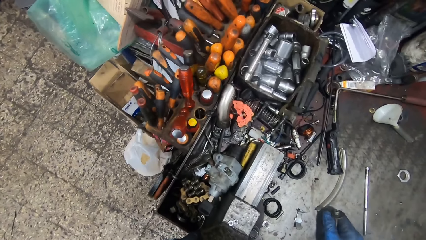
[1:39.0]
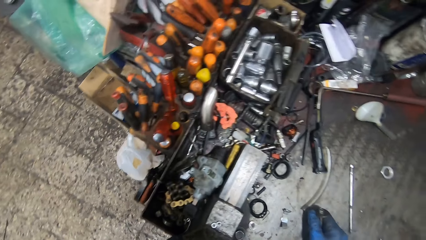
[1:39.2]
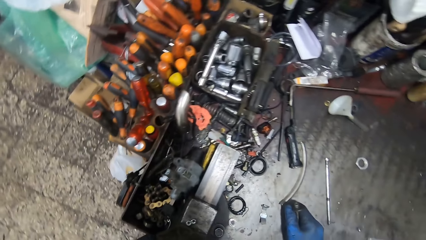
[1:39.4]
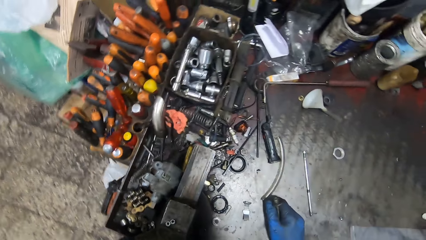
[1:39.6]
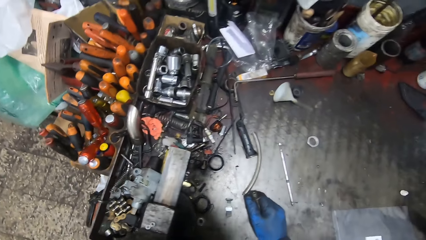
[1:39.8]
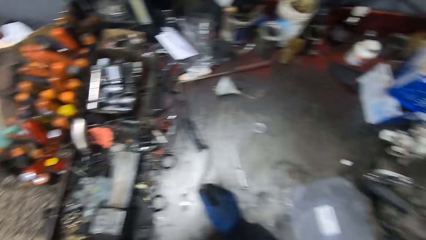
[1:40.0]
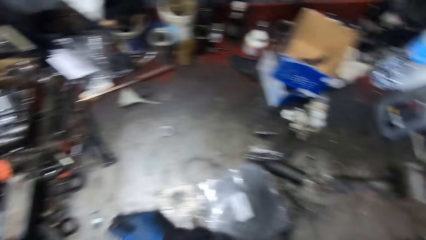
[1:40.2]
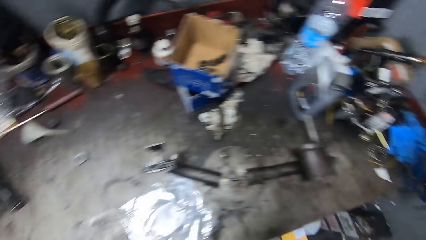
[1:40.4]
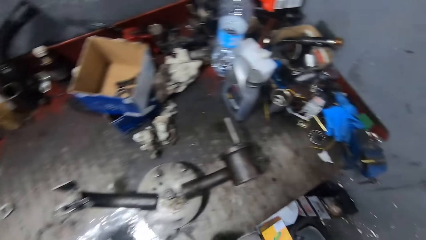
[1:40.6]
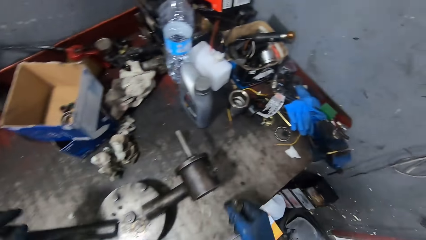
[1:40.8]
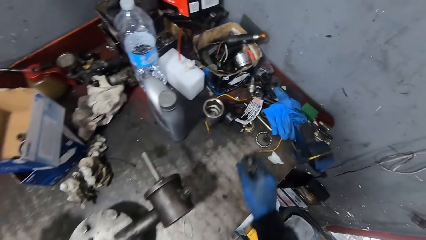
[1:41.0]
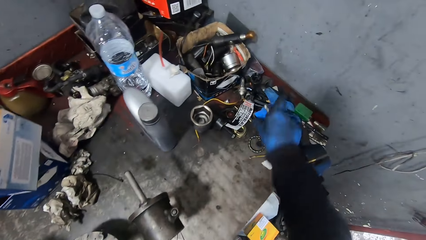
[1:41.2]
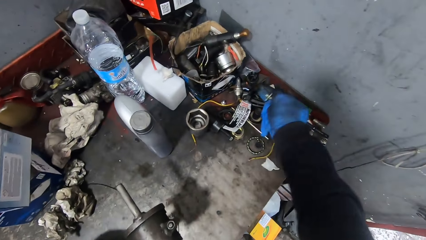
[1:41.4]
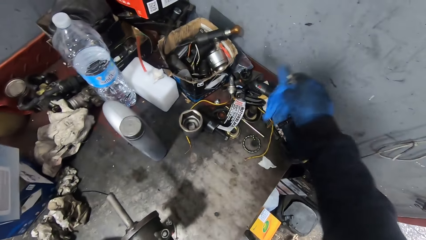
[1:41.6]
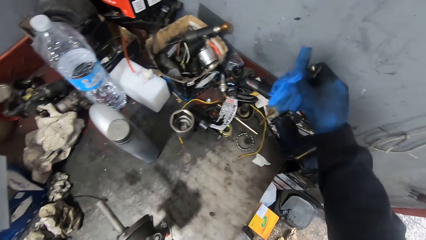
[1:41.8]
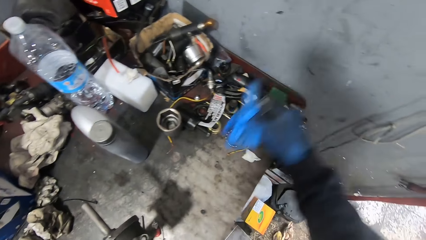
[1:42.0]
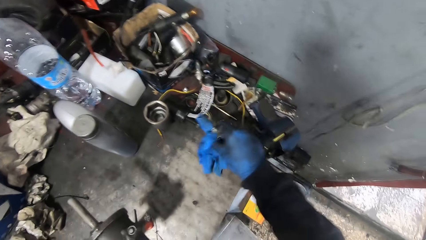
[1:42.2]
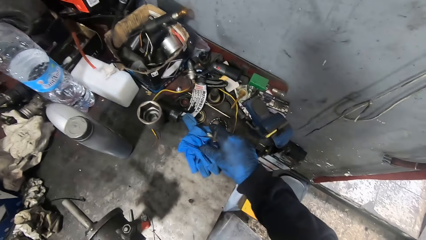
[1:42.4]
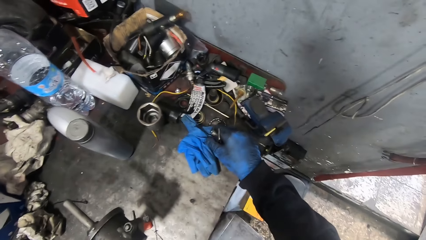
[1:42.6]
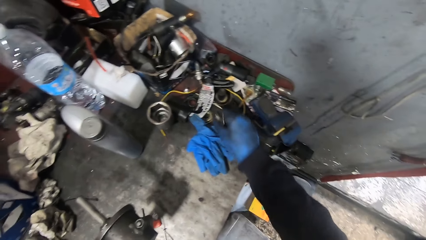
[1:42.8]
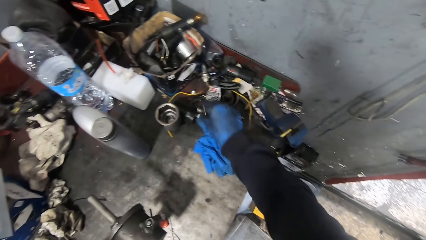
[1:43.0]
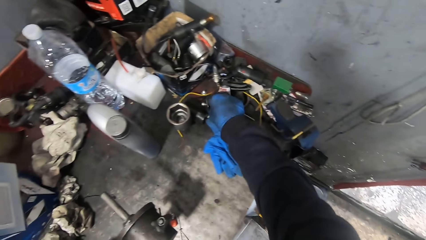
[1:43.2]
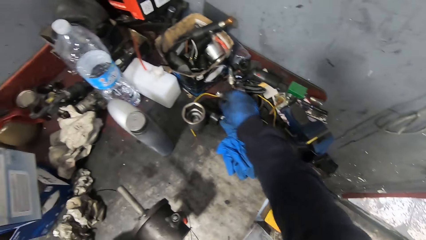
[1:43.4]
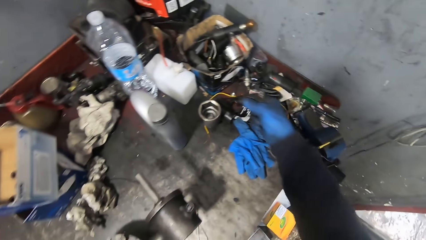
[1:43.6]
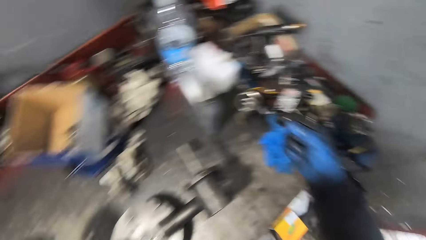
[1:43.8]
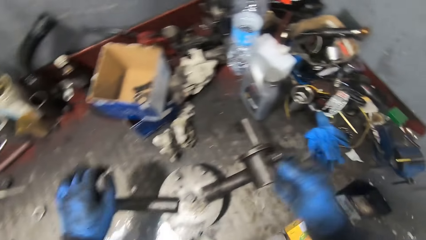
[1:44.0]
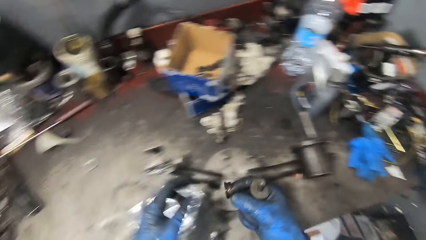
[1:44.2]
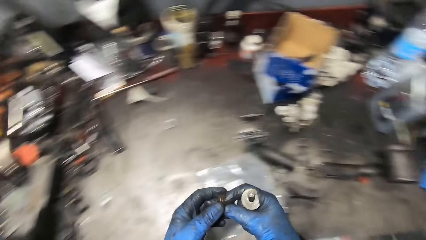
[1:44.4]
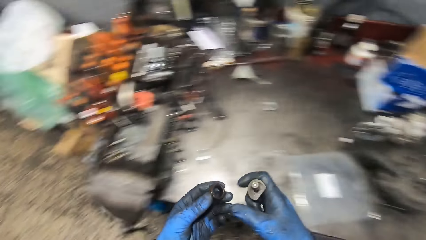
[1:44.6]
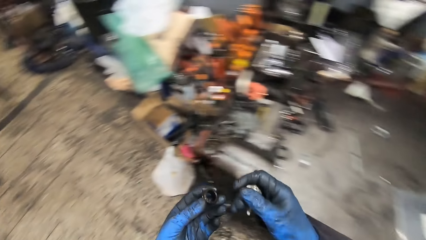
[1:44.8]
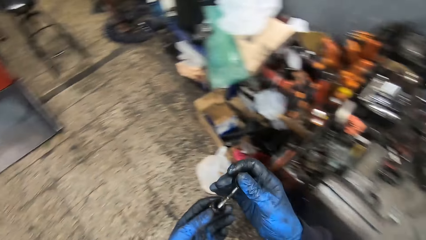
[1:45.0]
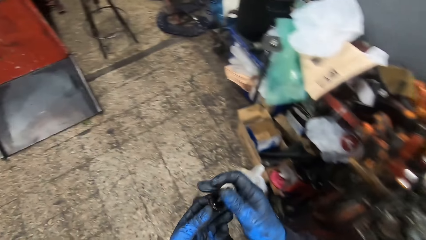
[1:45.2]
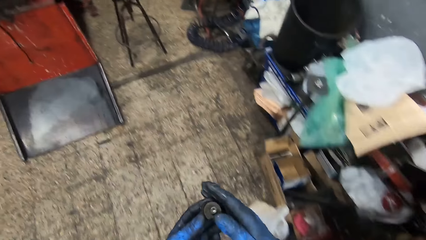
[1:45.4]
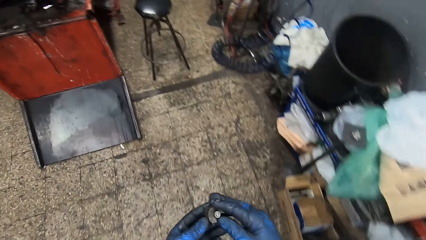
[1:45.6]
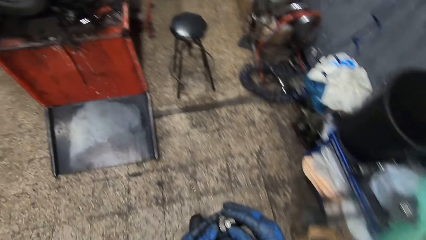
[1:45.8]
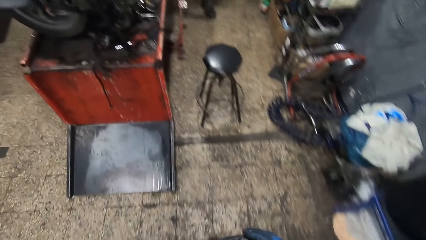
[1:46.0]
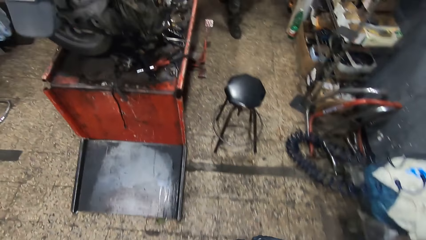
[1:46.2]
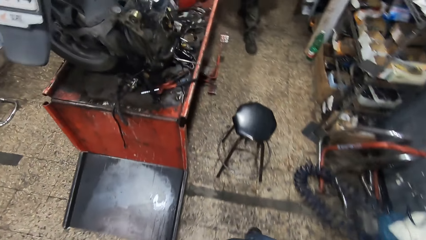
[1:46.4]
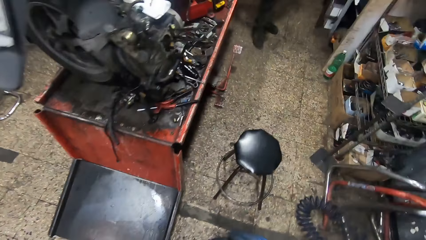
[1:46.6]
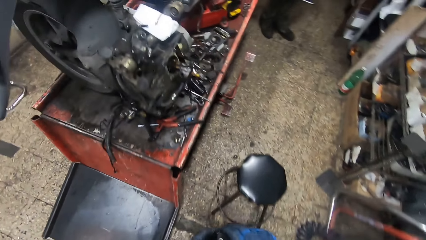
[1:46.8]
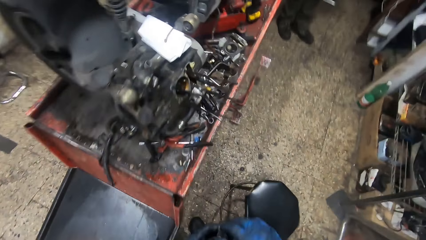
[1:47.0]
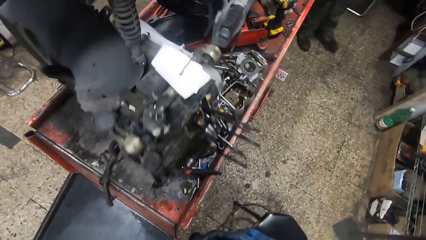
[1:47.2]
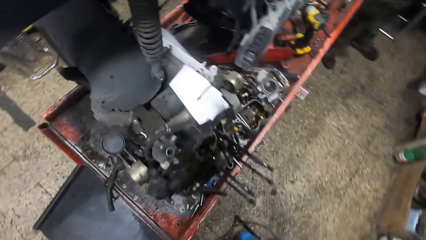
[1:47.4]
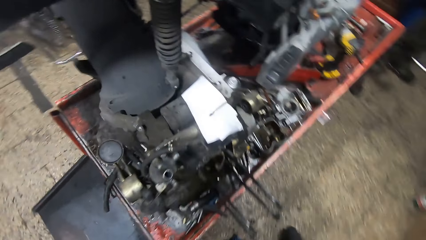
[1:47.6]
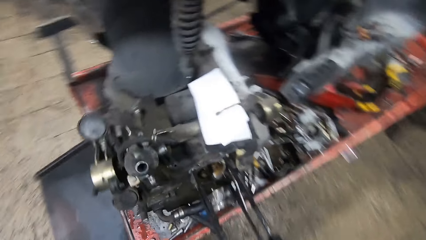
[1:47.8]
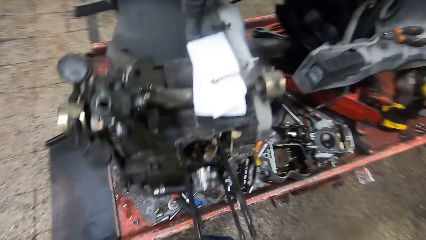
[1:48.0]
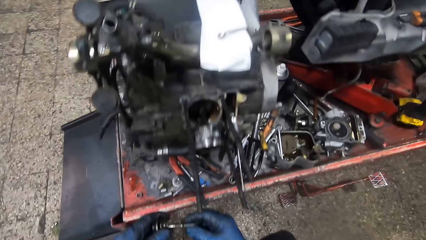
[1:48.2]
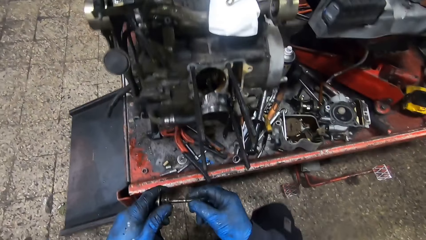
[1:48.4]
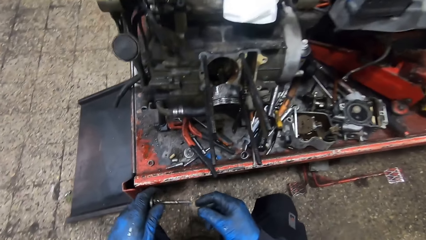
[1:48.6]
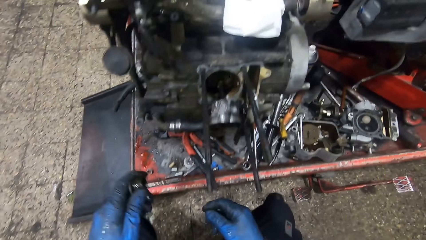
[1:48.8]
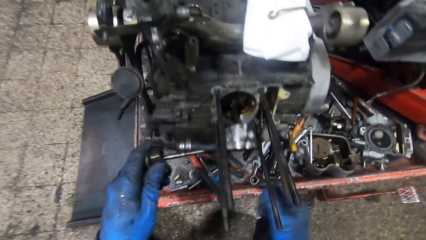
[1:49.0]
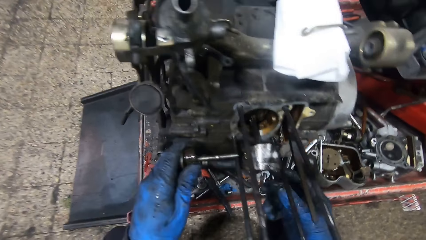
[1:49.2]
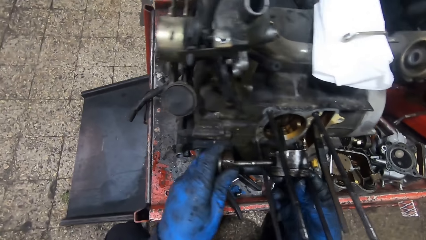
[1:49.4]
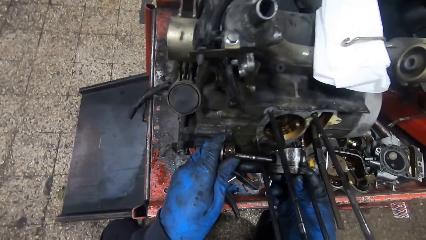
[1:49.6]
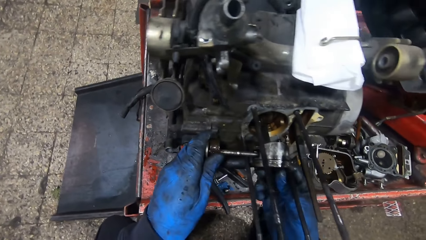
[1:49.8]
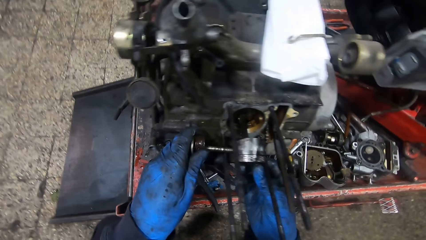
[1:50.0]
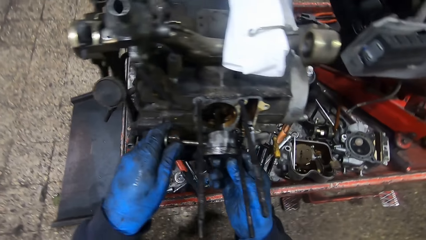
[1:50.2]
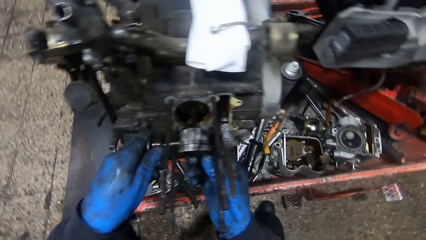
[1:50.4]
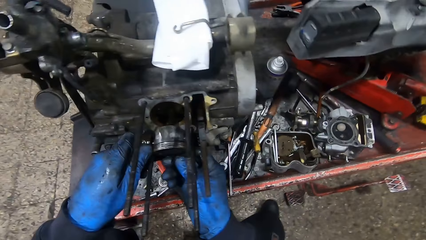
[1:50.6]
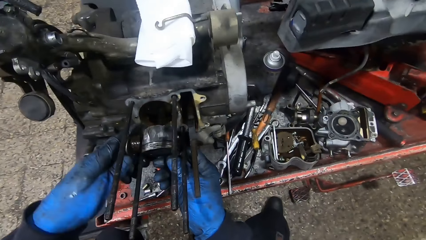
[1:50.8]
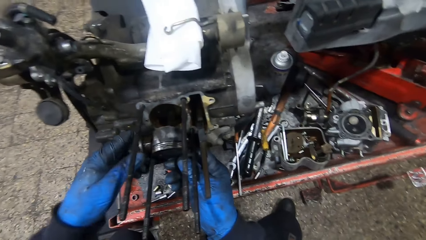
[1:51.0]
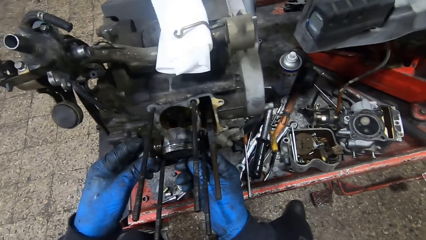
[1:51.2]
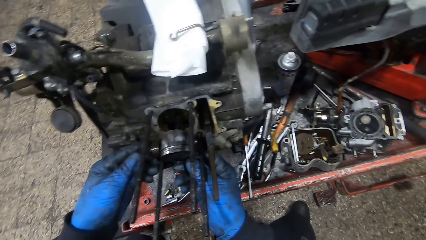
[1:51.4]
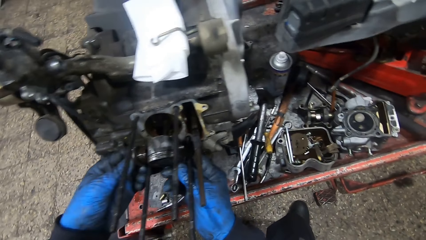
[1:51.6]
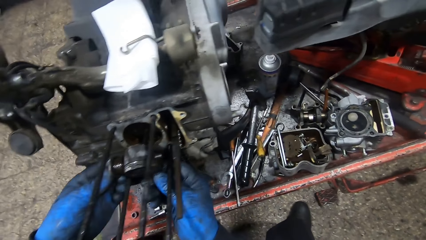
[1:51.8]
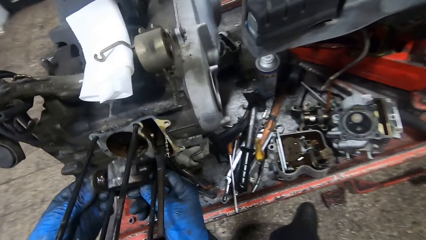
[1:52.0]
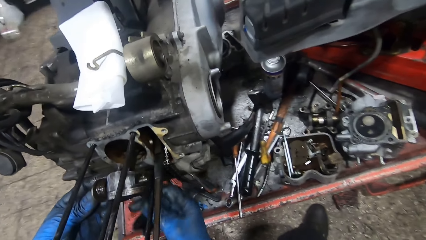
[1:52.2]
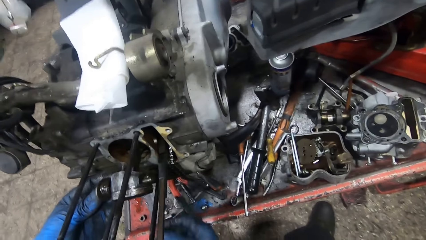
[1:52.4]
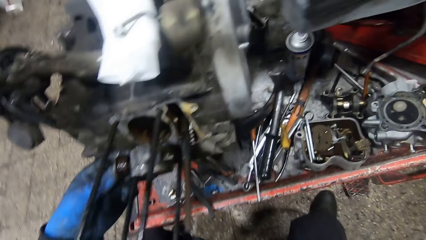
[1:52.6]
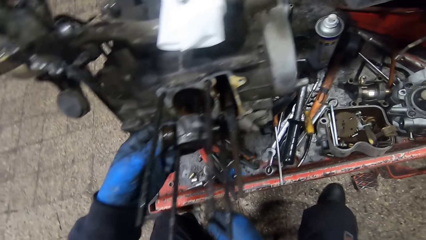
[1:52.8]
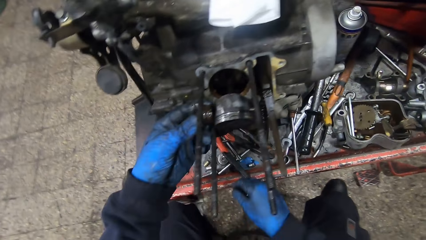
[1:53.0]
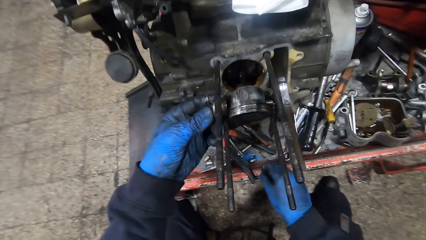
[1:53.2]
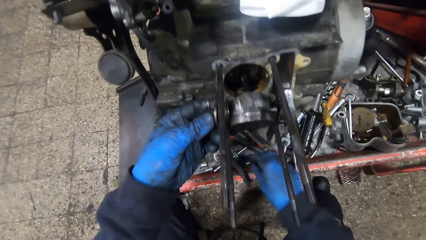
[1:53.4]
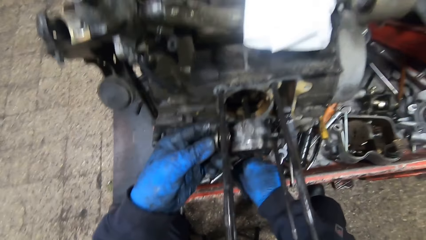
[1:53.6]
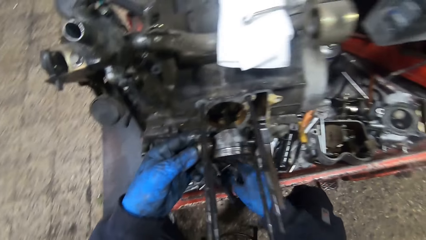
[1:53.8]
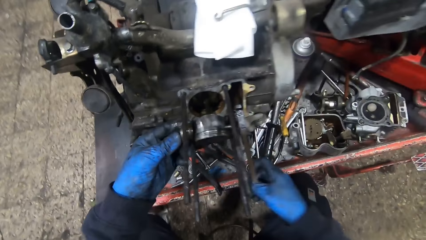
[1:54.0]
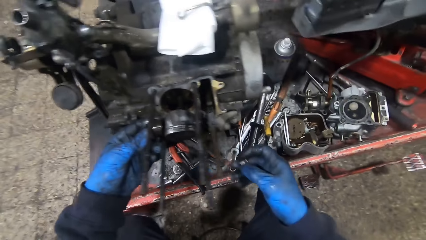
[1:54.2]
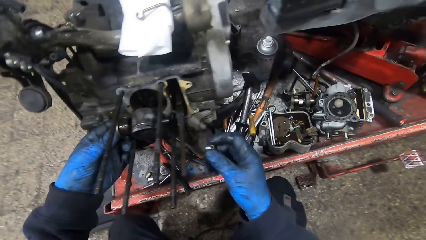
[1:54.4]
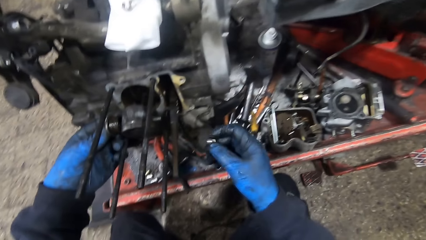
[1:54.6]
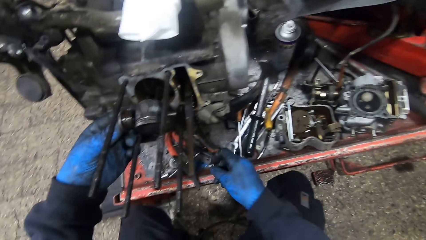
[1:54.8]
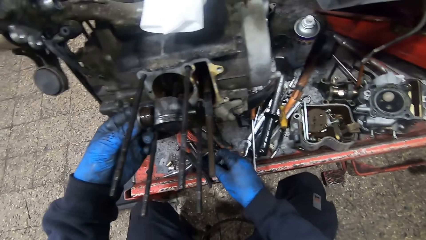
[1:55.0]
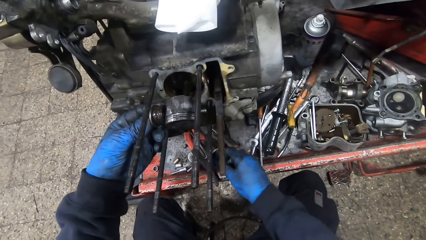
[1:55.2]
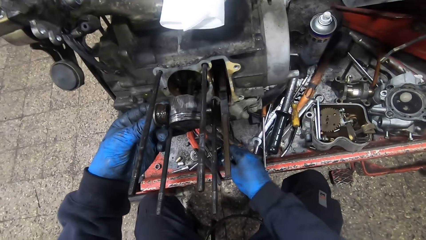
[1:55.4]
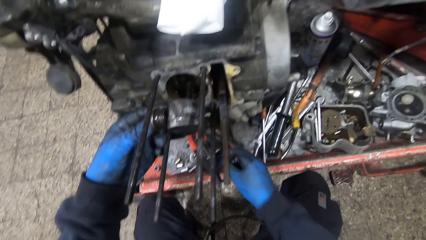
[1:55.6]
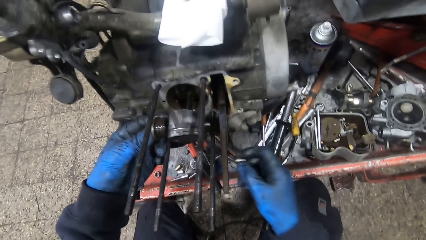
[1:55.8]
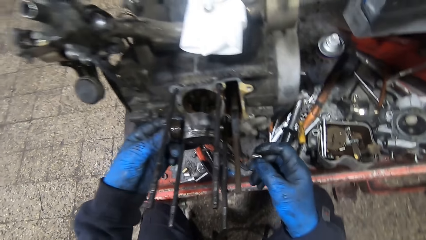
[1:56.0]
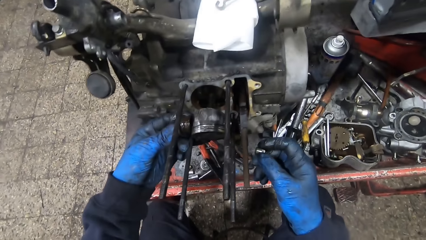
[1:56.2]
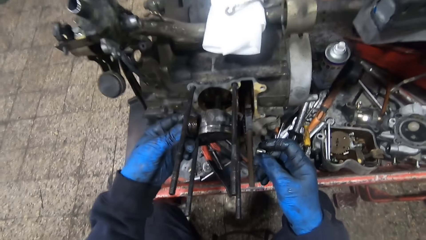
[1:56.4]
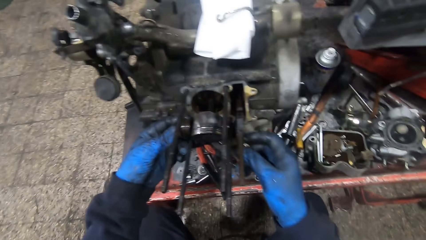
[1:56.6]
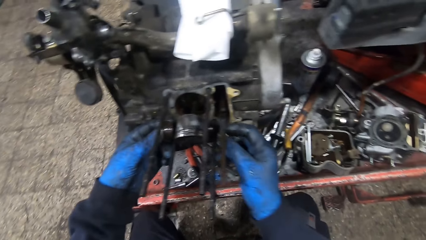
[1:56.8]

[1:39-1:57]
The camera wearer picks up a glove from the tool table with his right hand. He drops the glove on the tool table. He picks up a bolt with his right hand. He passes the bolt to his left hand. He adjusts the screwdriver. He sits on a stool. He adjusts the engine. He fixes the metal rod in the engine with both hands. He picks up a bolt from the workbench with his right hand.
